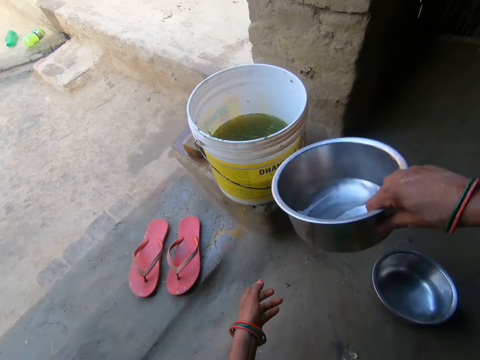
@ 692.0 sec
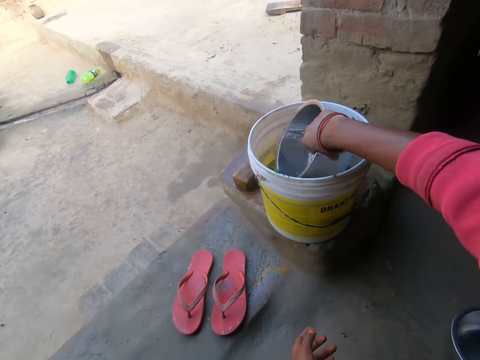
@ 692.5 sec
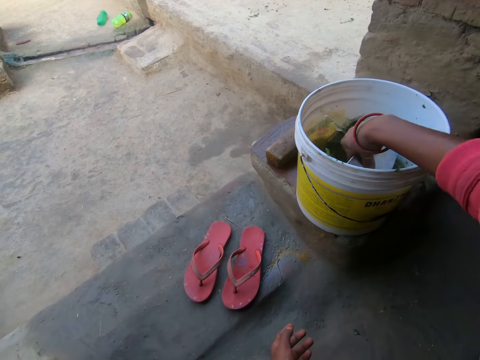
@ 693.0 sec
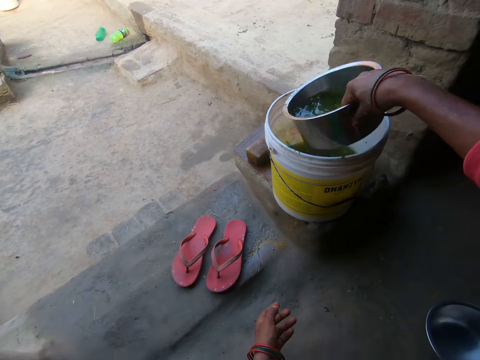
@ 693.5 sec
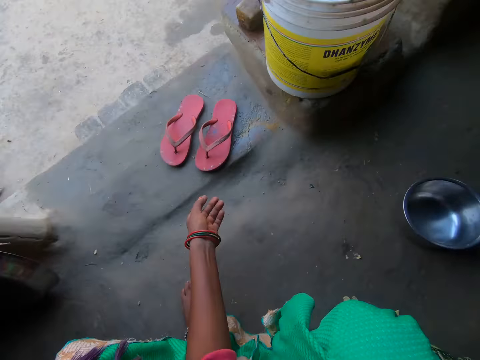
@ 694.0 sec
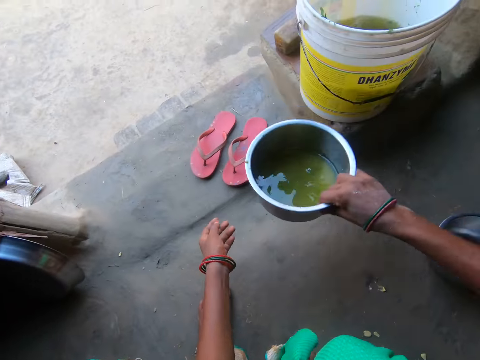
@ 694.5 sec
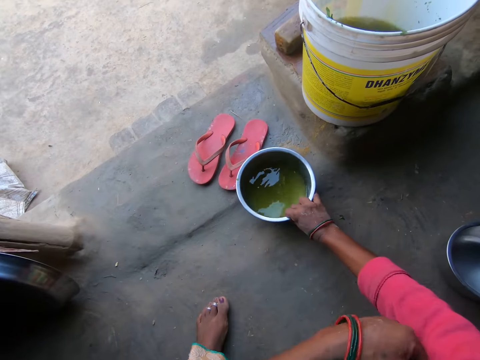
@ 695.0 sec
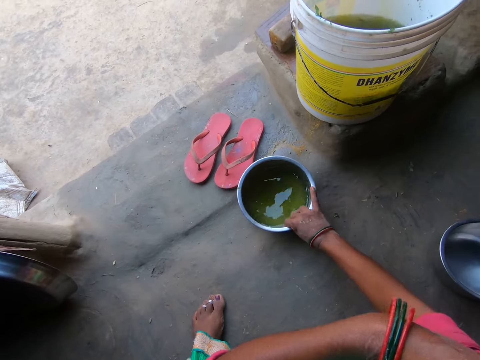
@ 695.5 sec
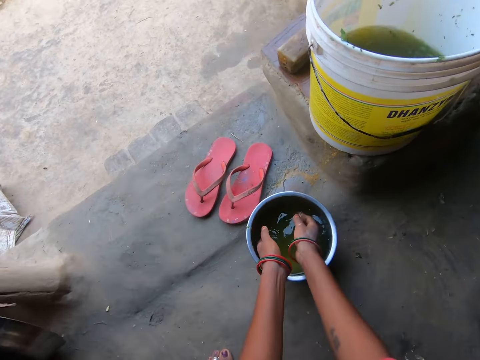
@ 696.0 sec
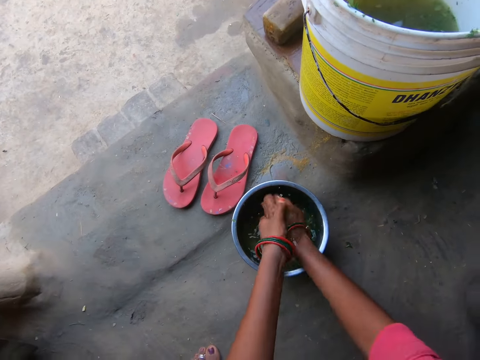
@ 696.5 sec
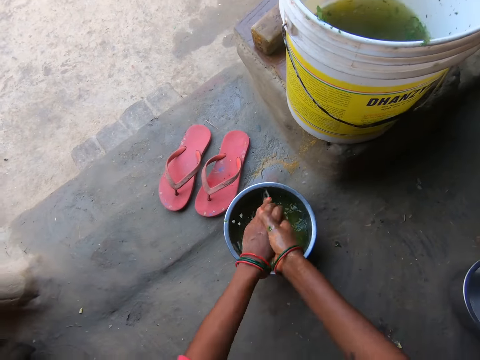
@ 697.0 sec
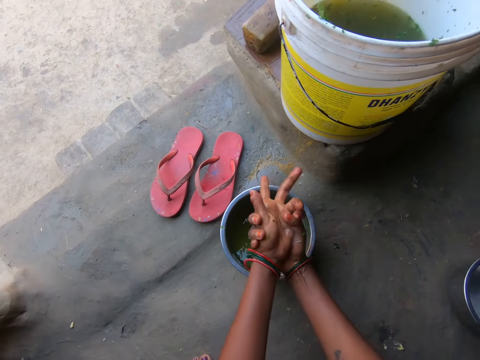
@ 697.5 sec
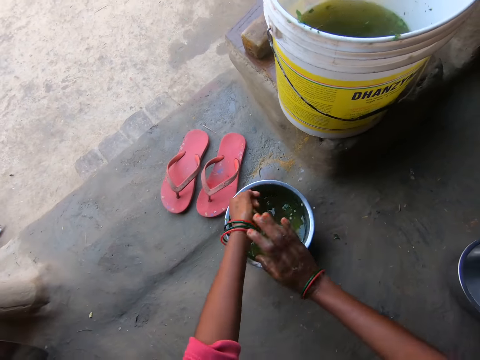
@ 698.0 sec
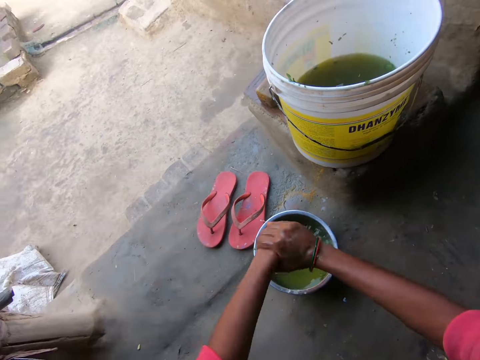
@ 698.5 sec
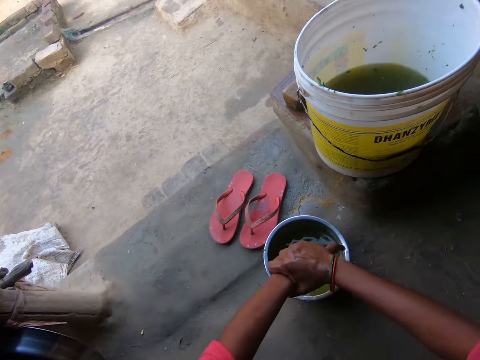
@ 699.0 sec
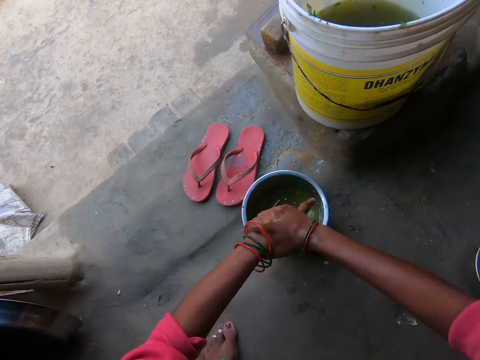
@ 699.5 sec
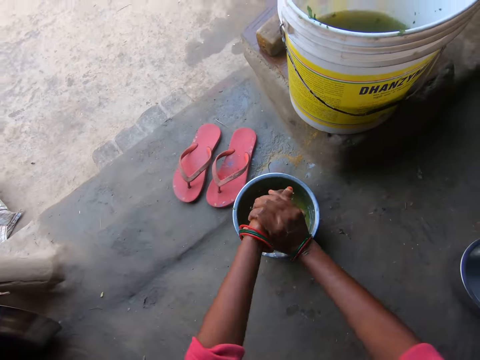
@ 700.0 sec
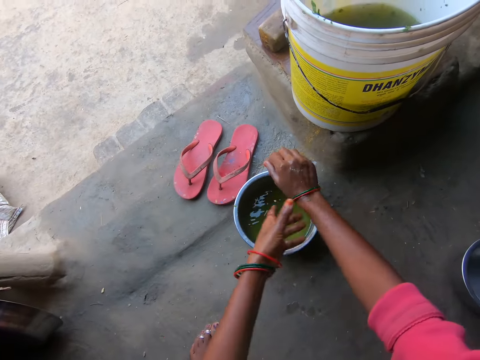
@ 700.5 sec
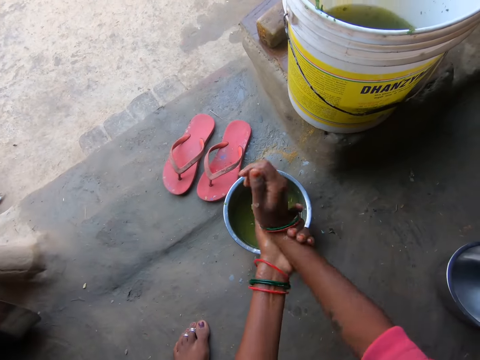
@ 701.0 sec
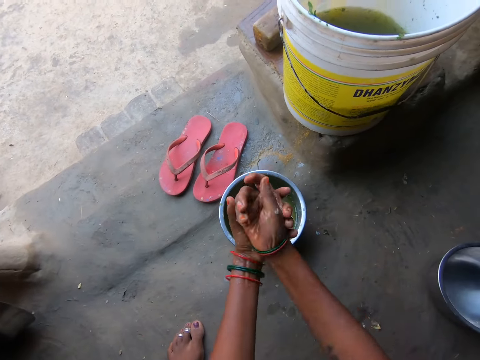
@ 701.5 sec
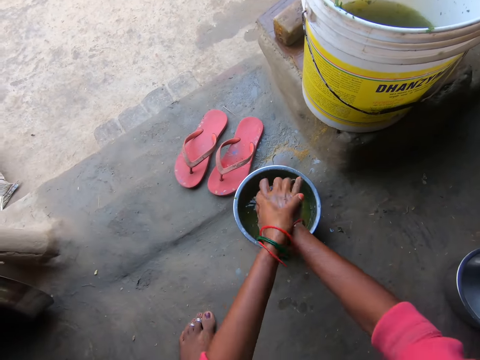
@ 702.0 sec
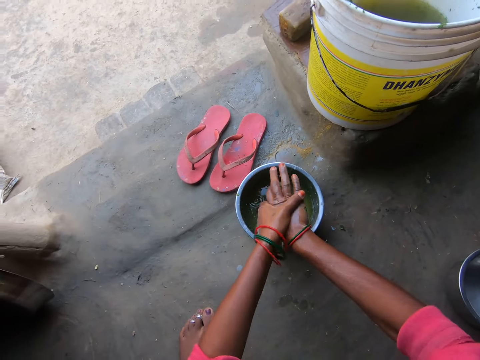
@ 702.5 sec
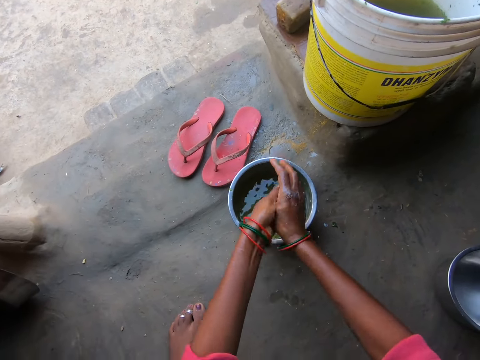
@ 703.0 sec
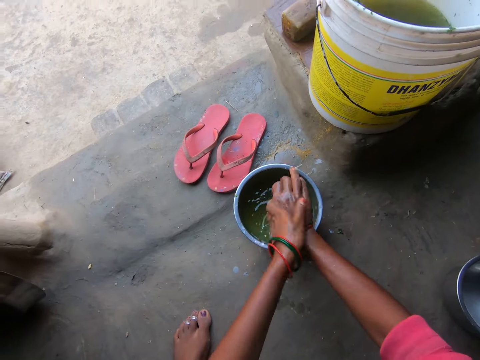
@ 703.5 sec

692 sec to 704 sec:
The camera wearer holds the bowl of water with her right hand. She dips the bowl or pot in a bucket of water. She fills the pot with water. She drops the first bowl with water on the floor. She adjusts her clothes' right hand sleeve with her left hand. She rinses both hands in the bowl of water.

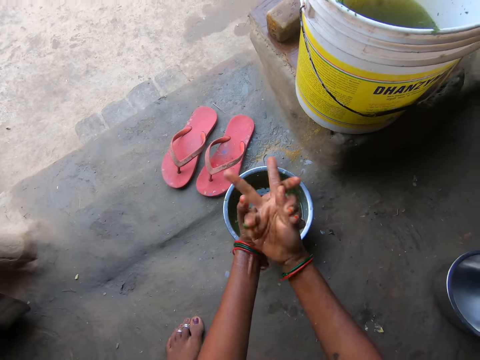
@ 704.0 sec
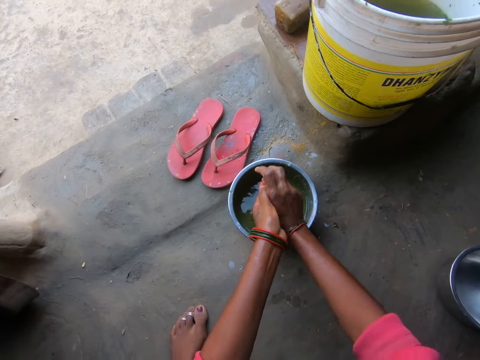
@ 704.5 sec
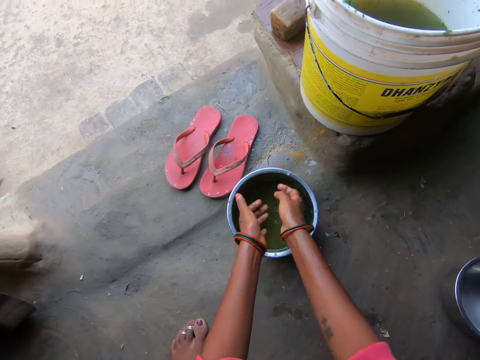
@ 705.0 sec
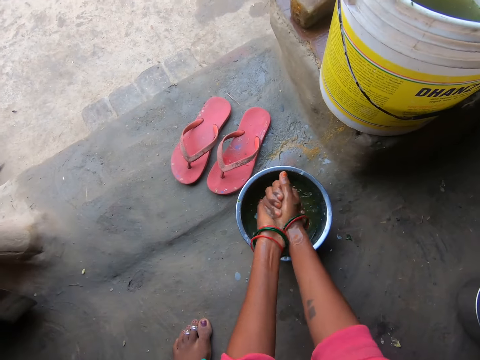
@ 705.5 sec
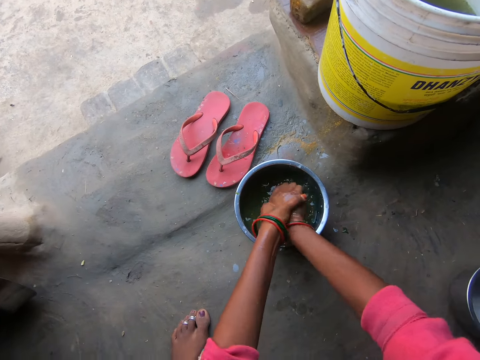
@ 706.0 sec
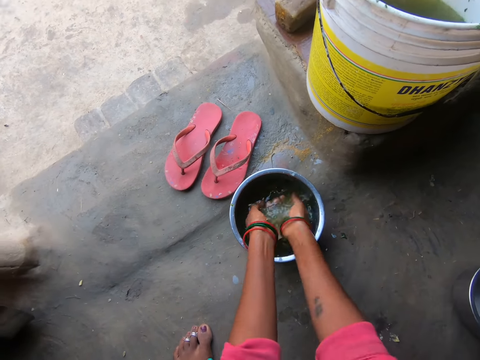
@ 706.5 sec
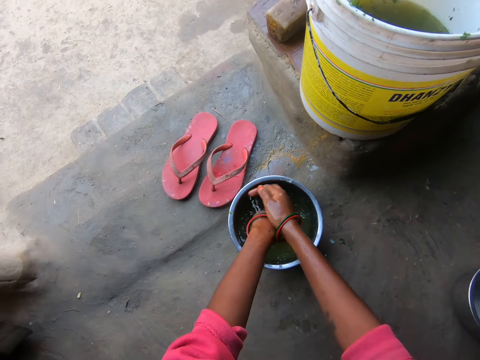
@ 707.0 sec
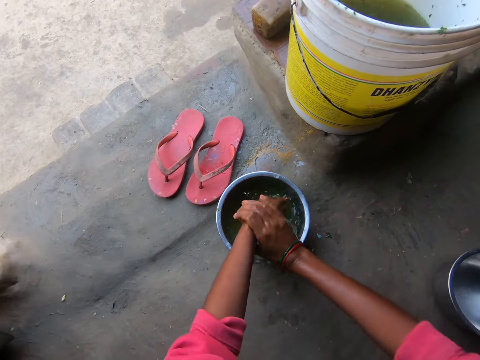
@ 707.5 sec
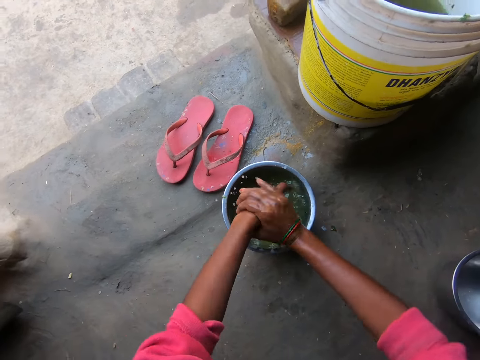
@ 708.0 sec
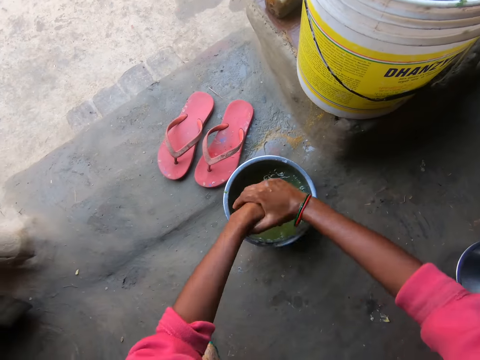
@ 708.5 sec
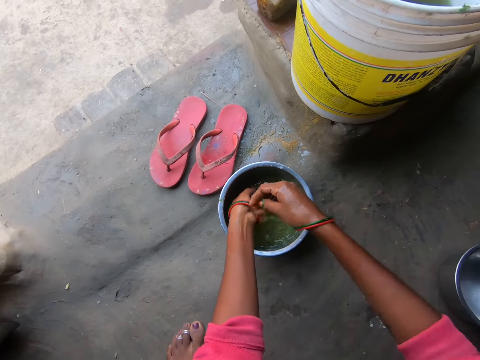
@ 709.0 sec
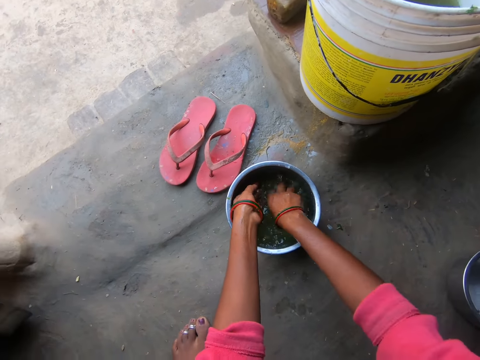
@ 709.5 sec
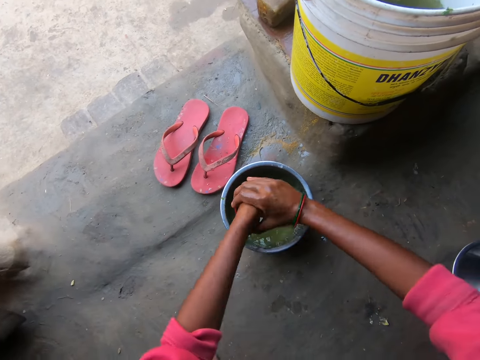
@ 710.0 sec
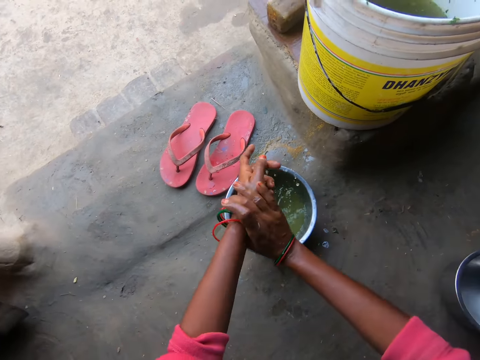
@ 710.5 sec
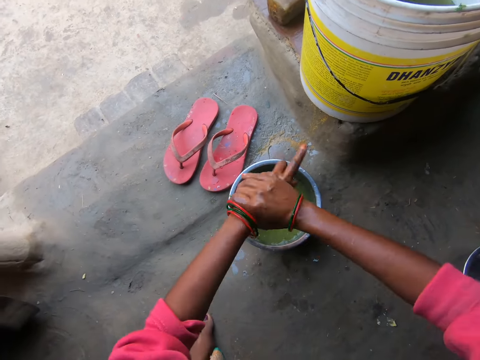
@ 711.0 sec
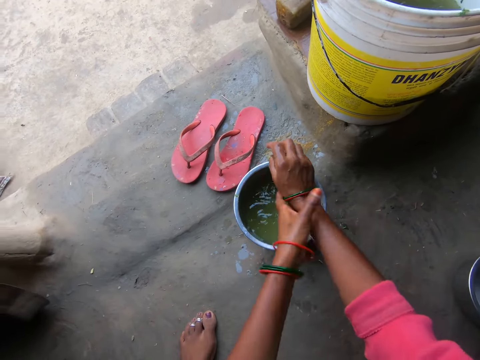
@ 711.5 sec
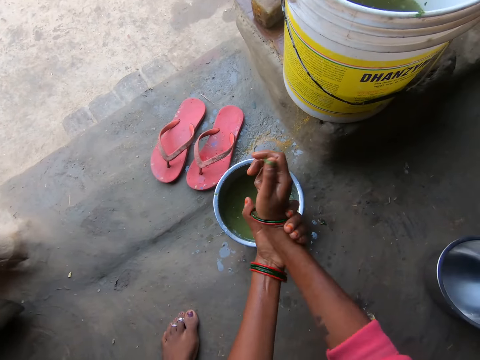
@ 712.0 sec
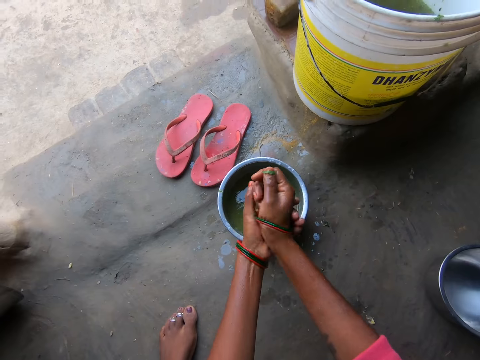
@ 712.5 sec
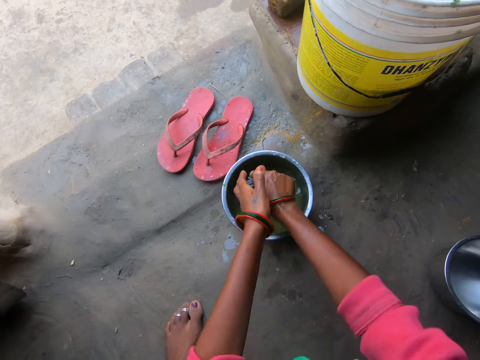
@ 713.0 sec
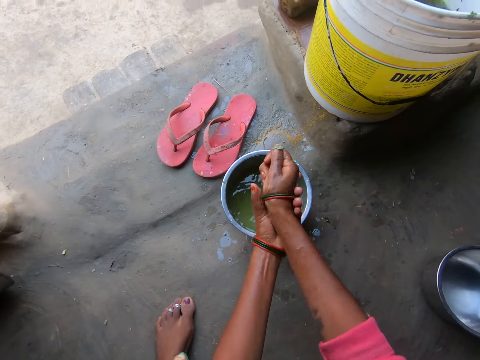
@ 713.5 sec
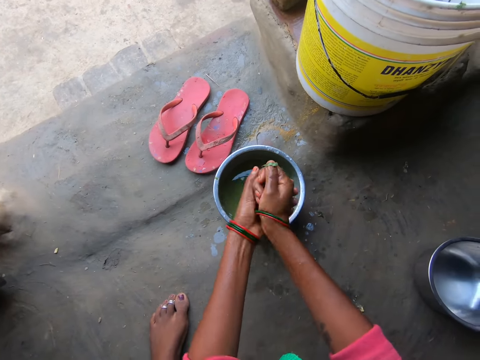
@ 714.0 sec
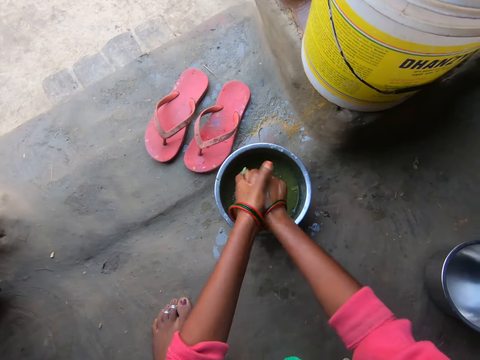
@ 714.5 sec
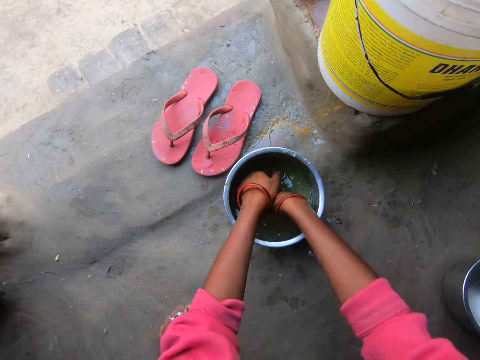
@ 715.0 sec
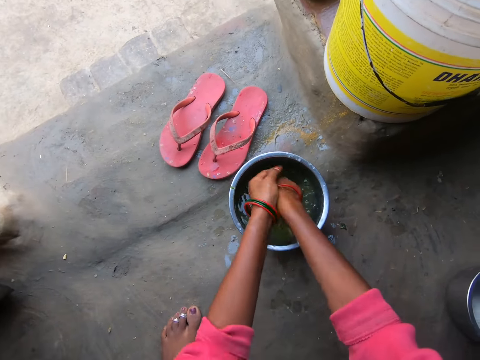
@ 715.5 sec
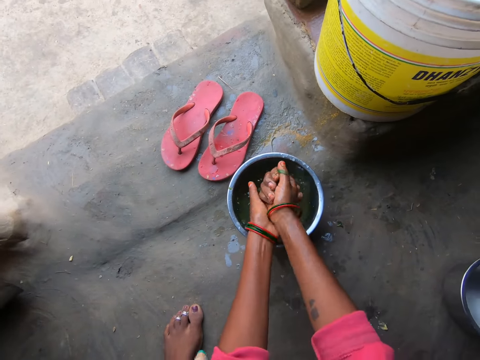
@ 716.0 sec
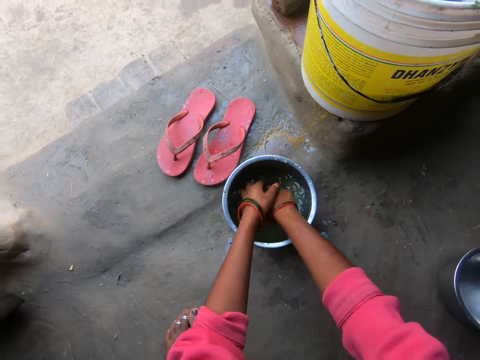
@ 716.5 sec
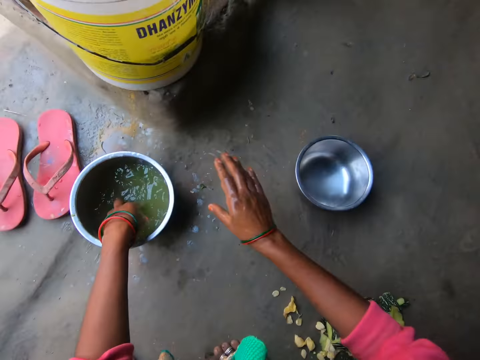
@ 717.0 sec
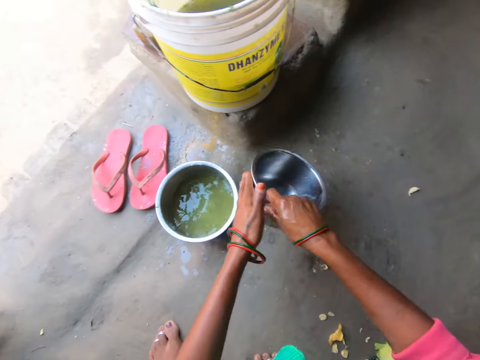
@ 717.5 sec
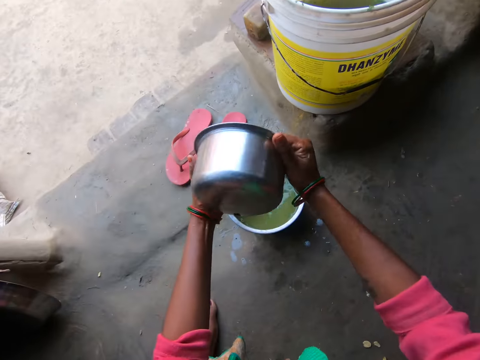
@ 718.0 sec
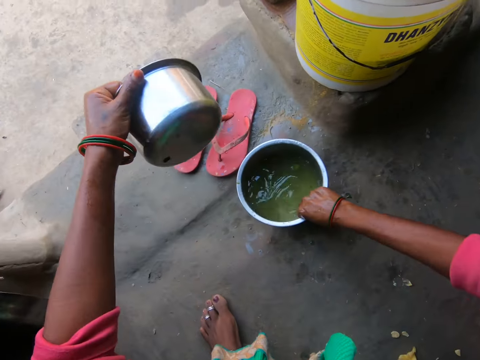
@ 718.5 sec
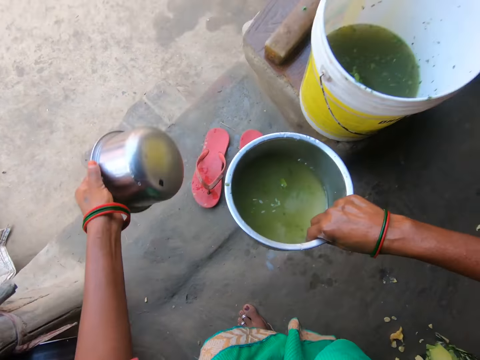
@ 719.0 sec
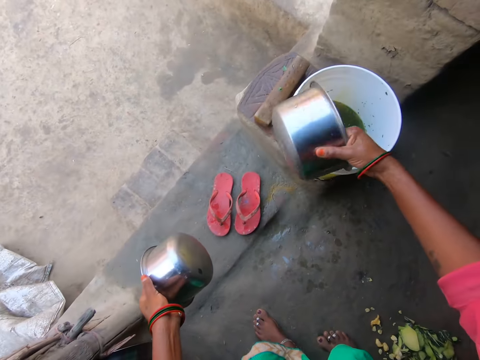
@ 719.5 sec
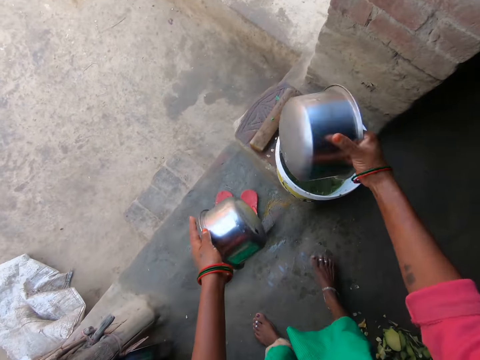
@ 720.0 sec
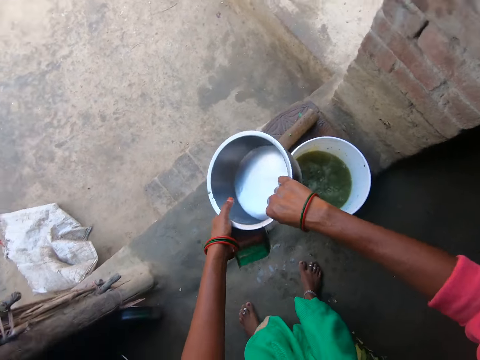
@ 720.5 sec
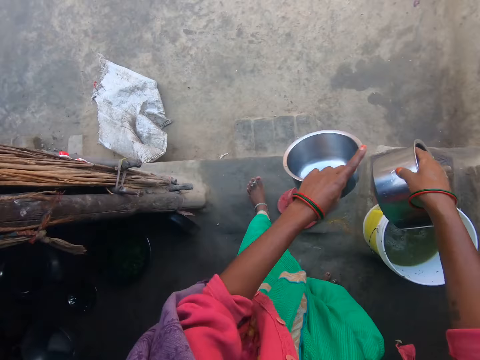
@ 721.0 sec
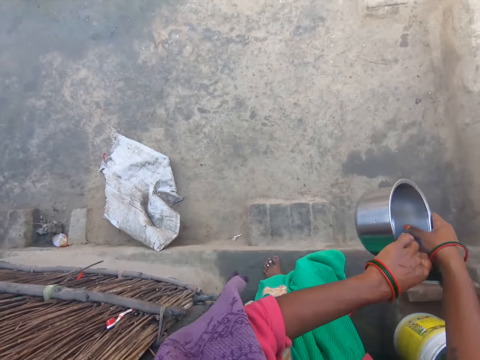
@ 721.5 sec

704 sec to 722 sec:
The camera wearer washes her hand with water repeatedly. She grabs the second bowl on the floor with her right hand. She holds the second bowl with her left hand. She grabs the first bowl on the floor with her right hand. She pours the water in the bowl into the bucket of water. She holds the second bowl with her right hand.
